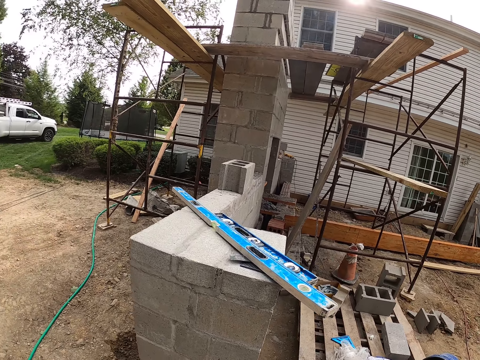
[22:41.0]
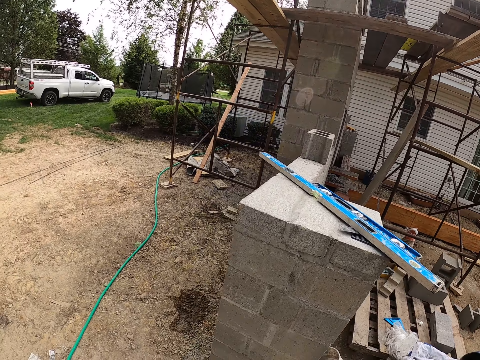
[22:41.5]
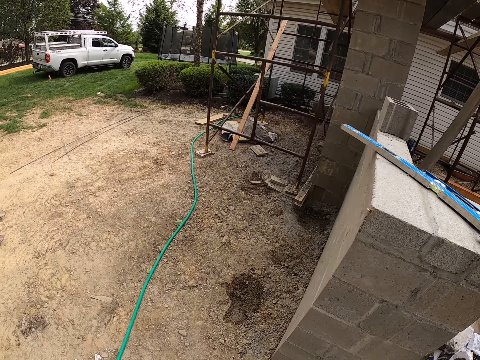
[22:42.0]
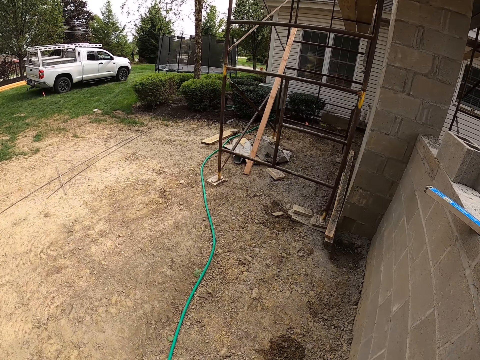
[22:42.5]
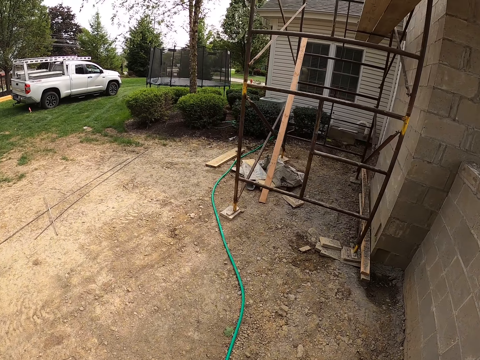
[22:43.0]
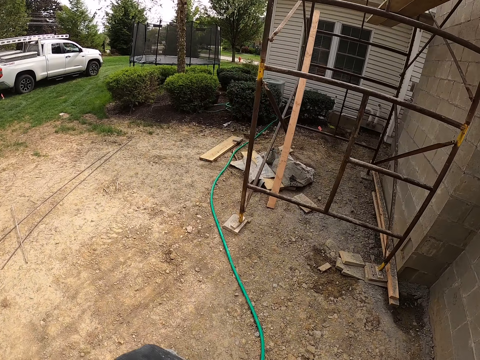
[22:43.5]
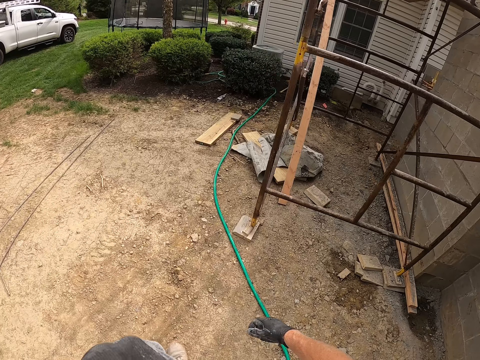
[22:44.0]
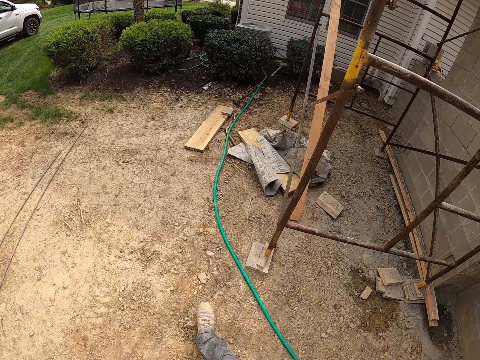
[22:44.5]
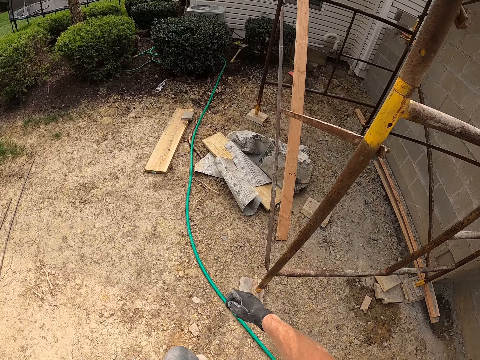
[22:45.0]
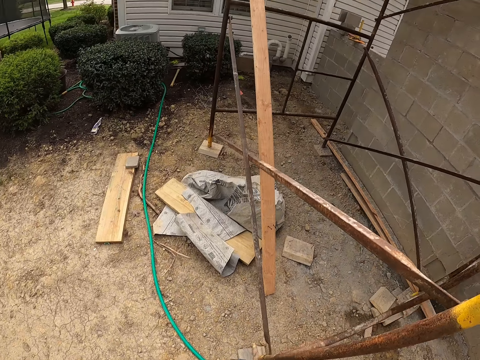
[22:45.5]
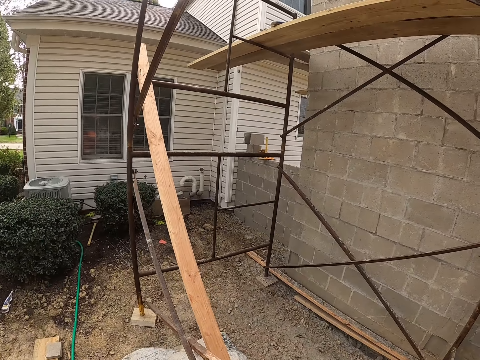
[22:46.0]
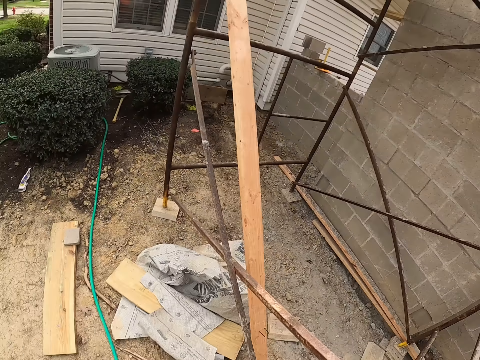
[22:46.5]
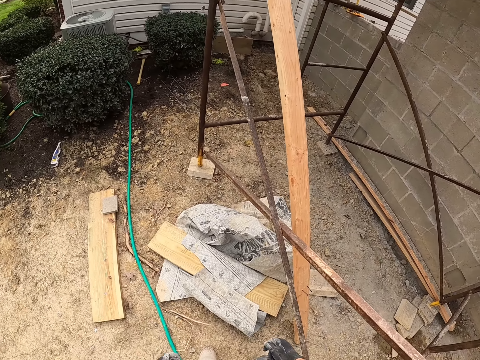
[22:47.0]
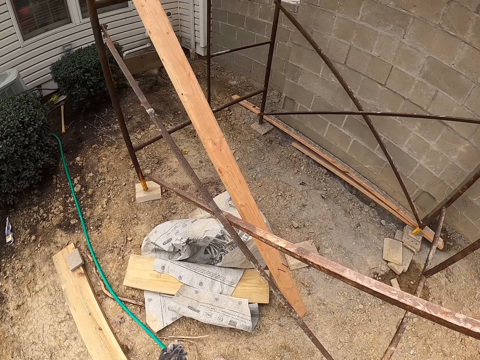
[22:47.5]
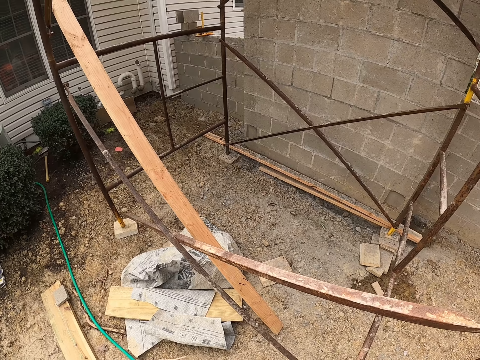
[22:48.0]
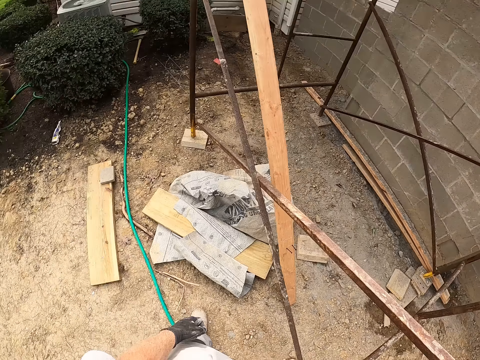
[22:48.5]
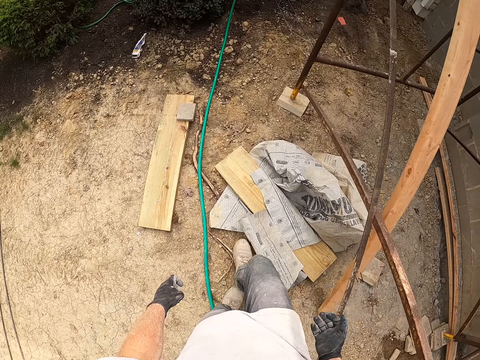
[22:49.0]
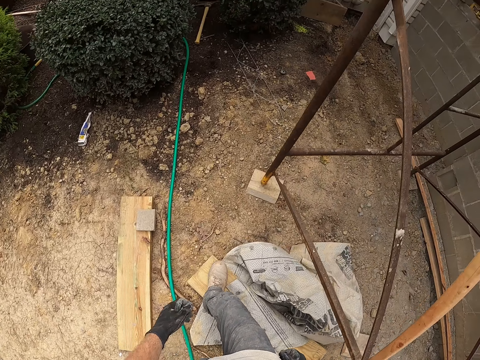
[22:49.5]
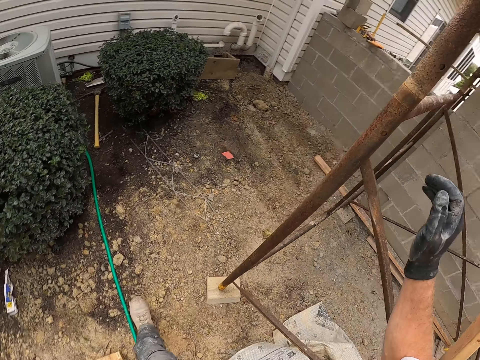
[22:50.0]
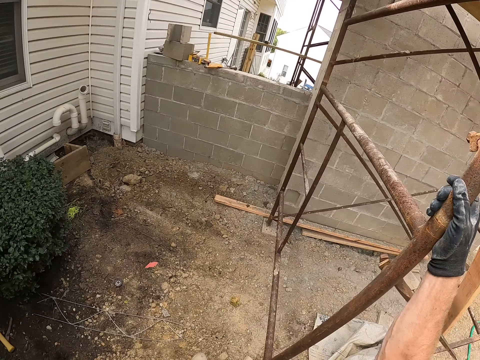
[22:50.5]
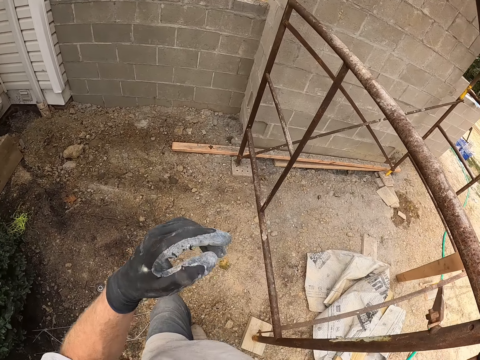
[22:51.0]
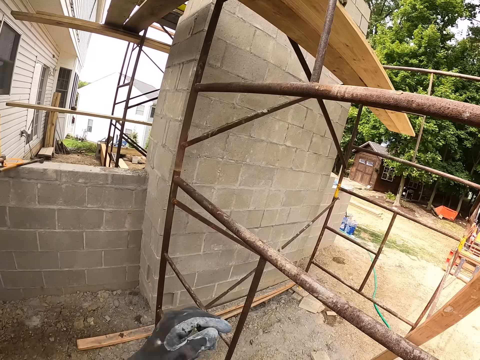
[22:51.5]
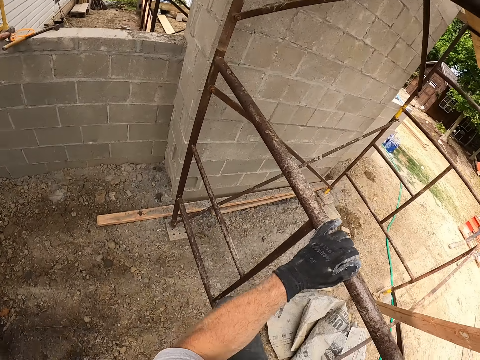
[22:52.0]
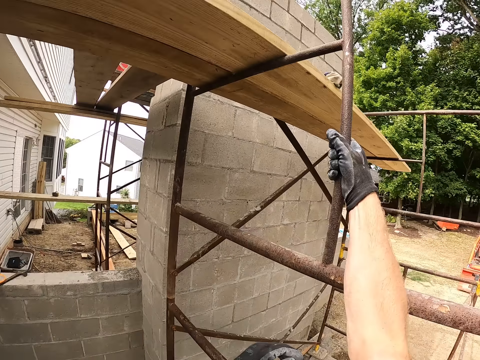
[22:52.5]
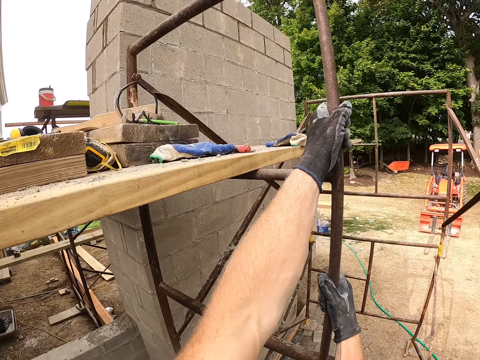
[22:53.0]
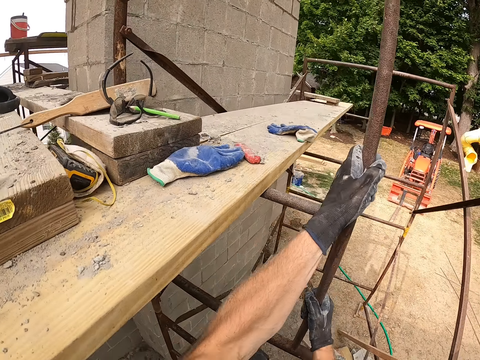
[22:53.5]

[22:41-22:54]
The camera wearer holds the scaffolding. They climb the scaffolding.

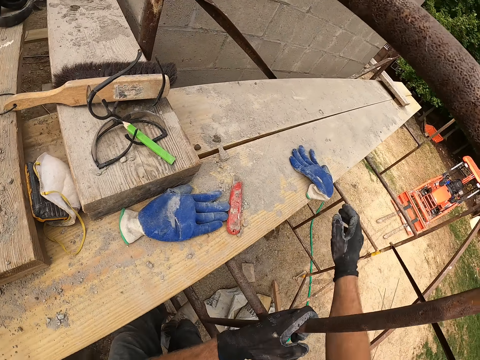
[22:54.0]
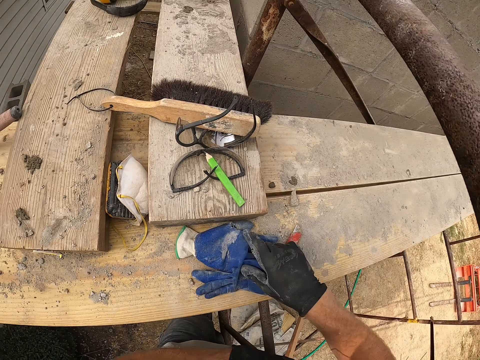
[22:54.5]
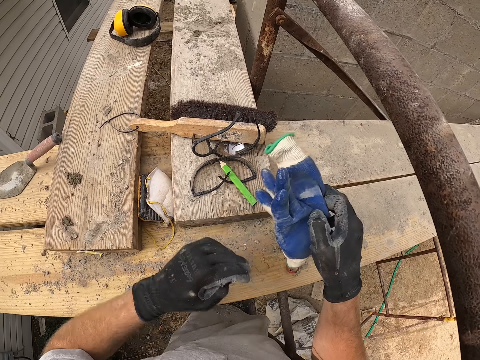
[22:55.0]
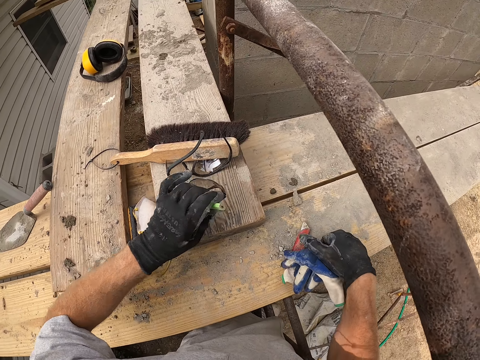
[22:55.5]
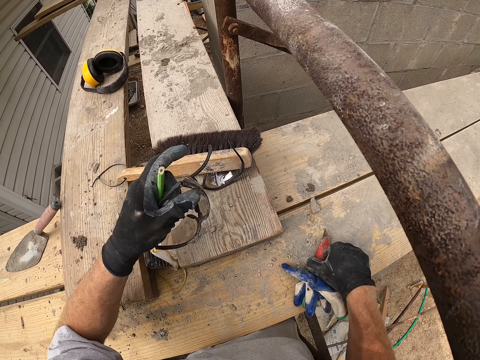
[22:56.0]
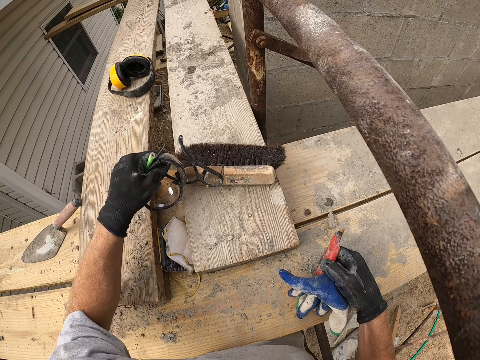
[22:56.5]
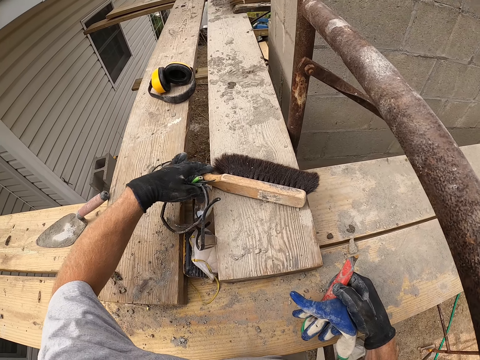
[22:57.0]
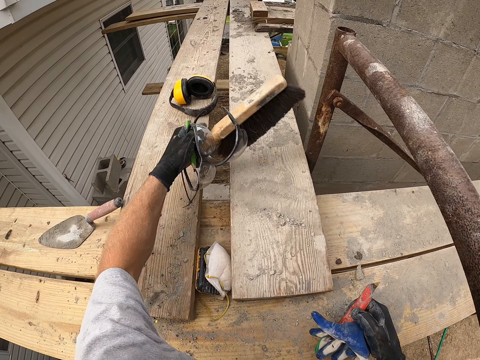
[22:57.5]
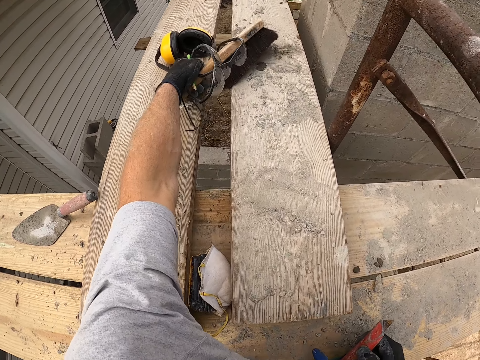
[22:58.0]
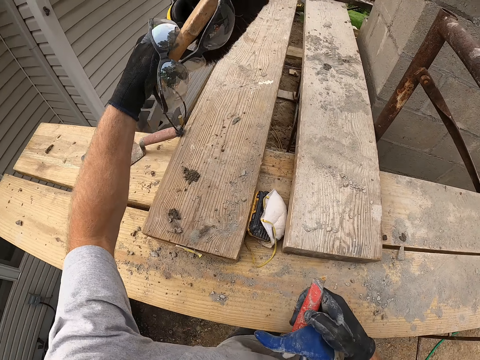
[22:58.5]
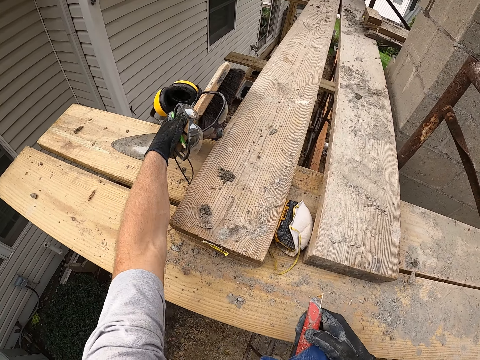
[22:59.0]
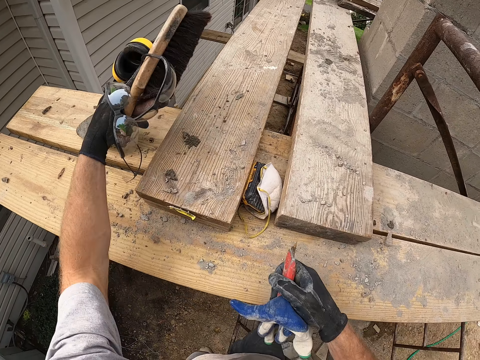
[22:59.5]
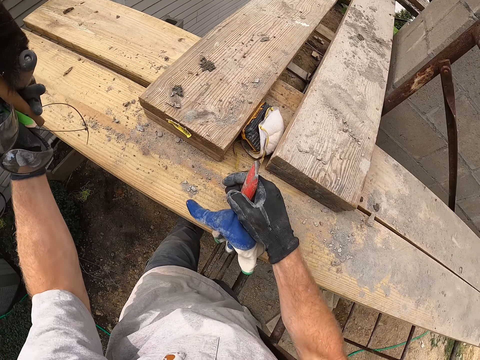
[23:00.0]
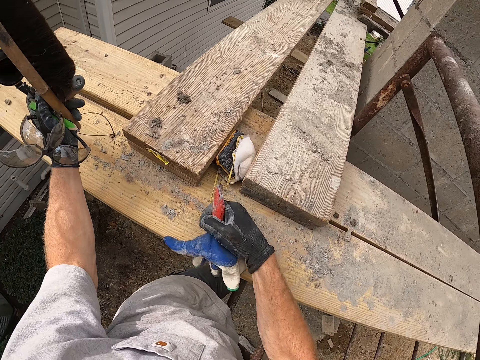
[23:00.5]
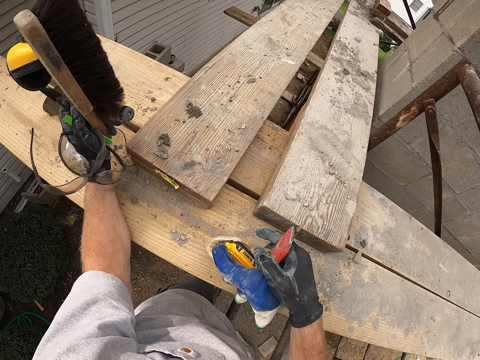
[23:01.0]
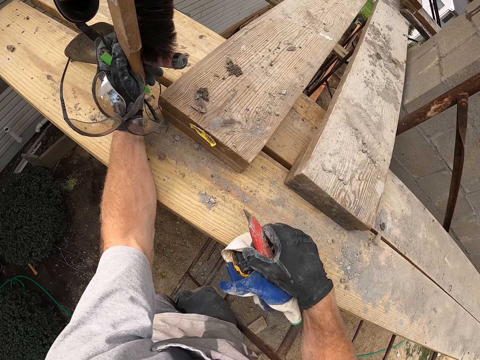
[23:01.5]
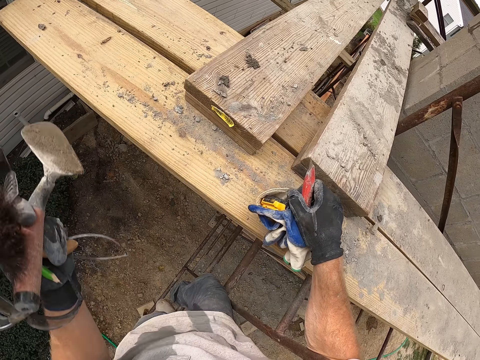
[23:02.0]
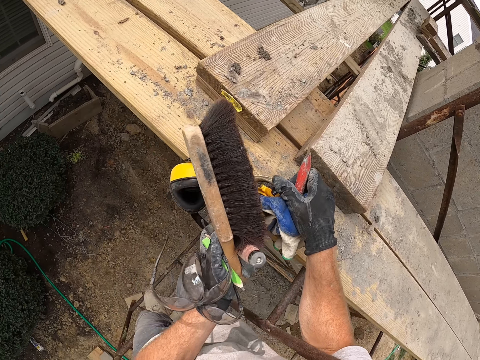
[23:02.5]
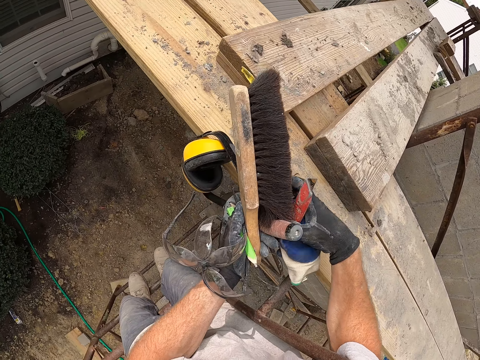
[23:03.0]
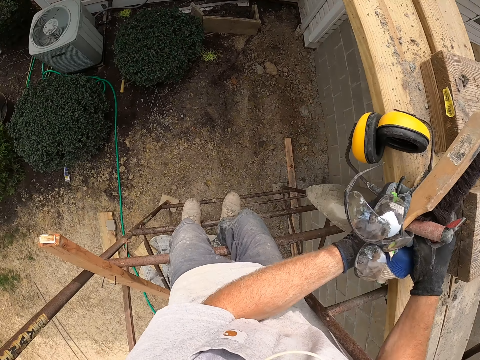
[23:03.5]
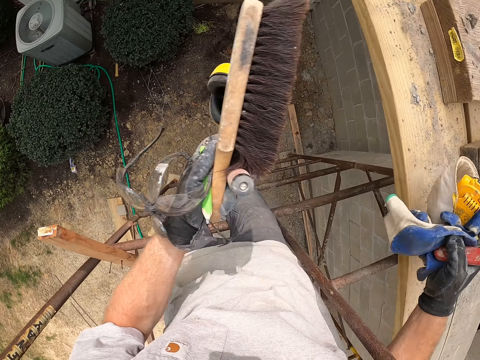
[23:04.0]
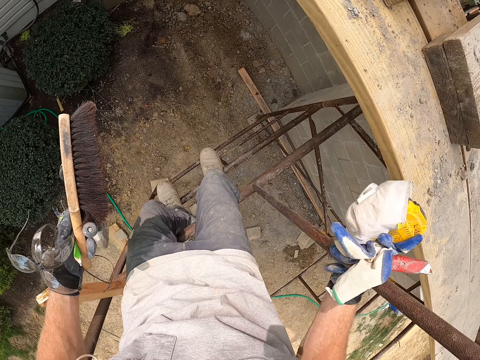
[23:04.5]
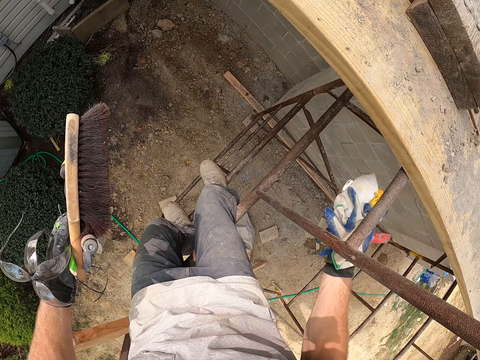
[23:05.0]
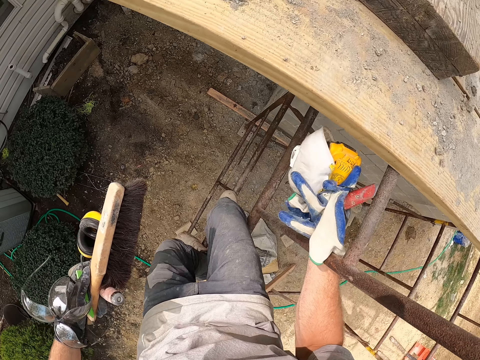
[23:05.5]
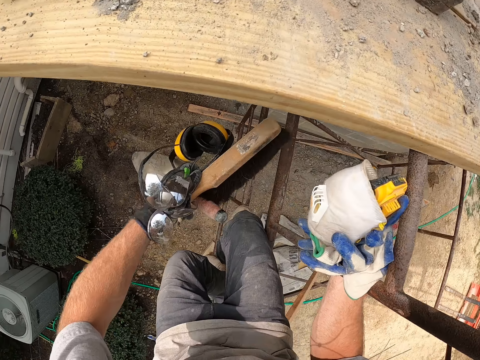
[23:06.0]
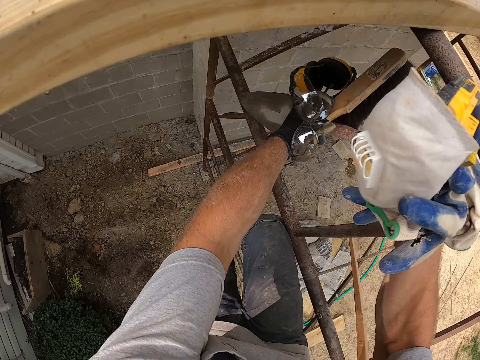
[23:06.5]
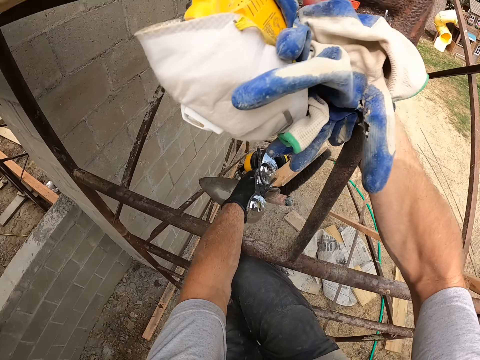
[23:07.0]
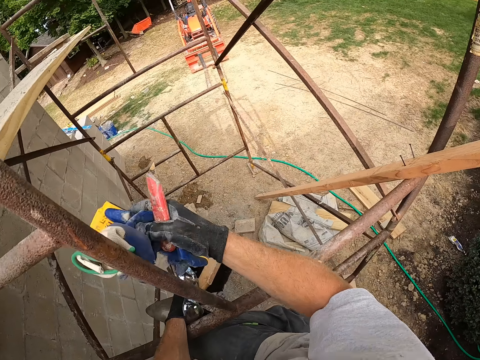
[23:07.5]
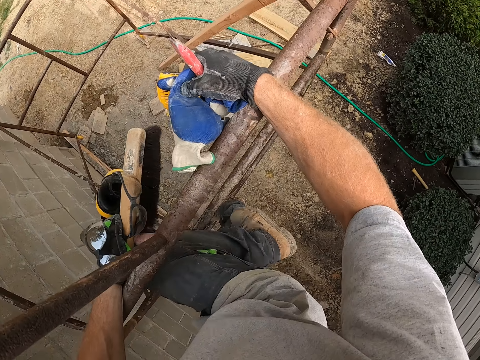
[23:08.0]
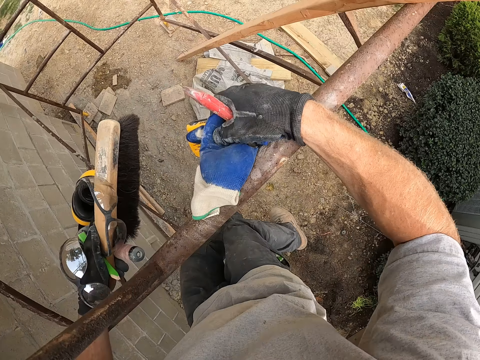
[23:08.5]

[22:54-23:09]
The camera wearer takes gloves with his right hand. He takes a pencil and goggles or safety glasses with his left hand. He picks a utility knife. He holds the safety glasses and the pencil. He takes the glasses with his left hand. He takes a brush with his left hand. He takes earmuffs or headphones with his left hand. He takes a trowel with his left hand. He picks a hat with a dewalt battery. He aligns the headphones. He holds a scaffolding post. He climbs down the scaffolding.
